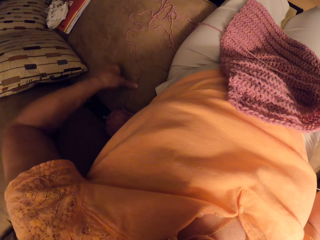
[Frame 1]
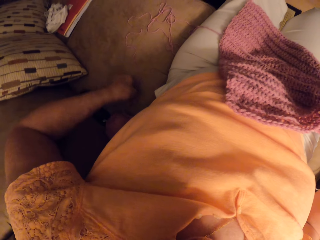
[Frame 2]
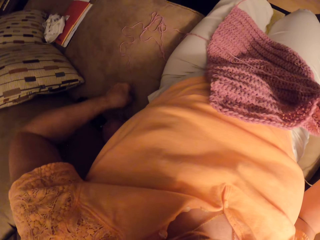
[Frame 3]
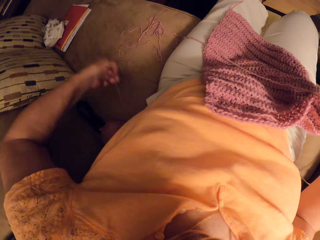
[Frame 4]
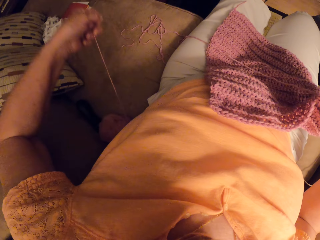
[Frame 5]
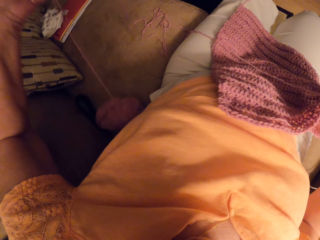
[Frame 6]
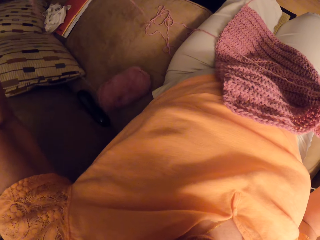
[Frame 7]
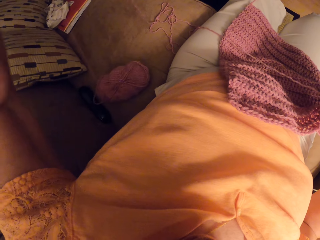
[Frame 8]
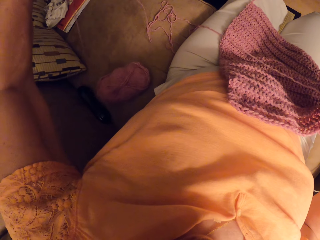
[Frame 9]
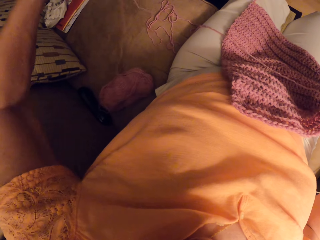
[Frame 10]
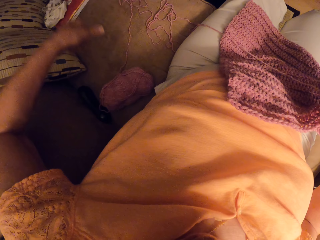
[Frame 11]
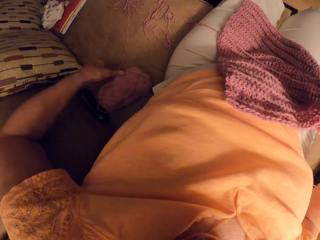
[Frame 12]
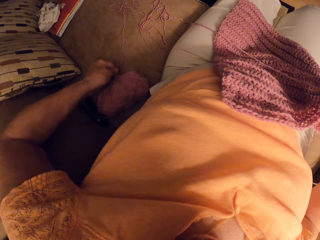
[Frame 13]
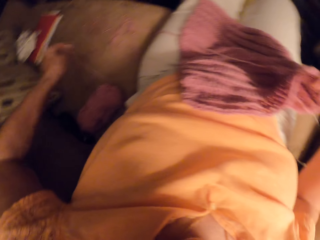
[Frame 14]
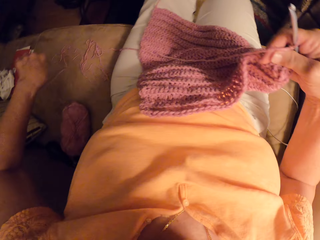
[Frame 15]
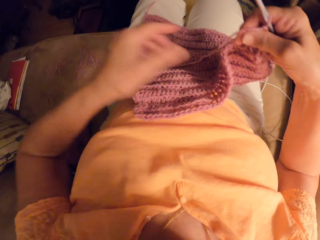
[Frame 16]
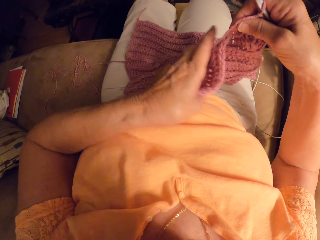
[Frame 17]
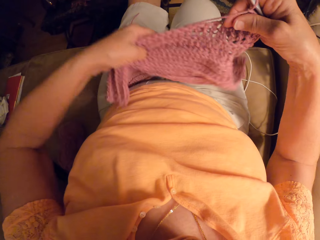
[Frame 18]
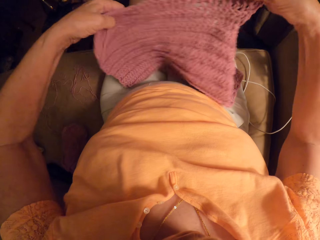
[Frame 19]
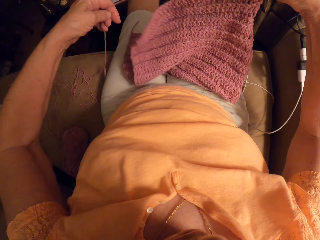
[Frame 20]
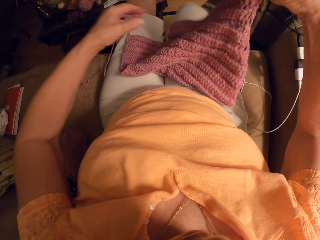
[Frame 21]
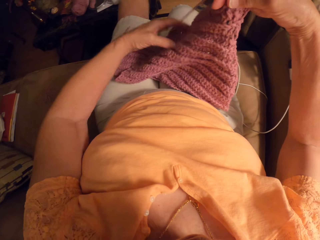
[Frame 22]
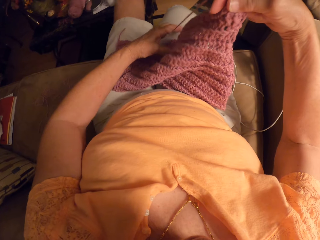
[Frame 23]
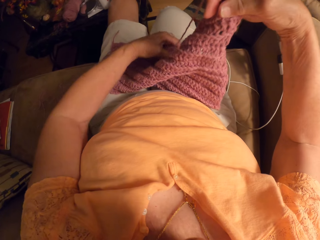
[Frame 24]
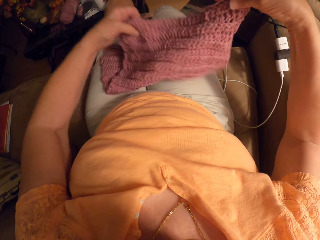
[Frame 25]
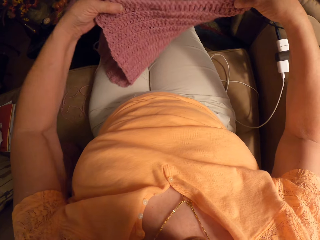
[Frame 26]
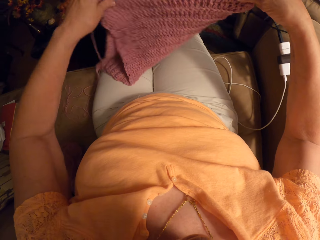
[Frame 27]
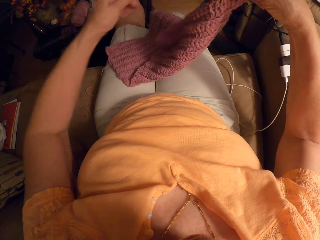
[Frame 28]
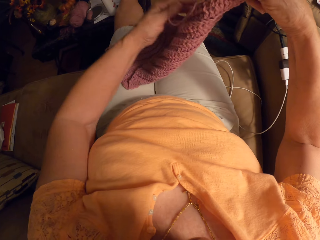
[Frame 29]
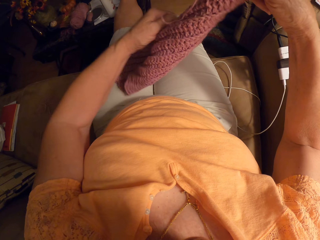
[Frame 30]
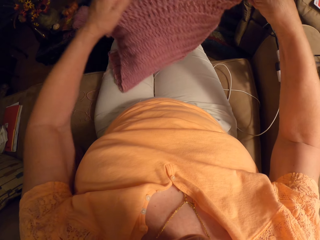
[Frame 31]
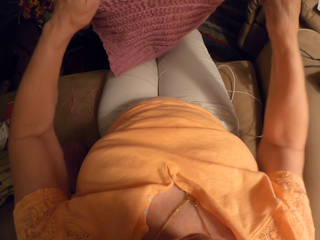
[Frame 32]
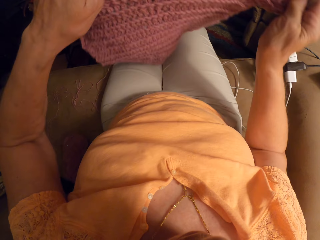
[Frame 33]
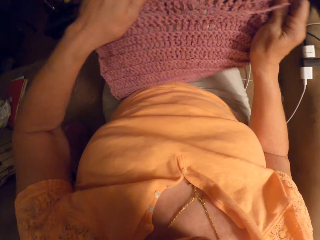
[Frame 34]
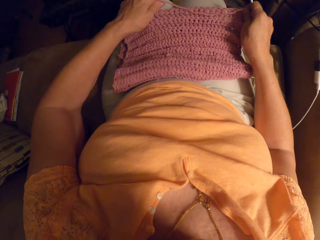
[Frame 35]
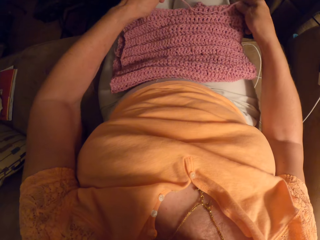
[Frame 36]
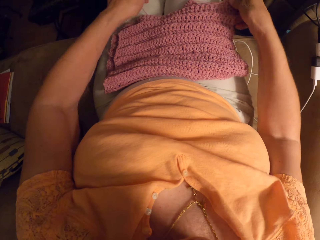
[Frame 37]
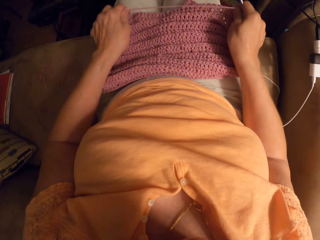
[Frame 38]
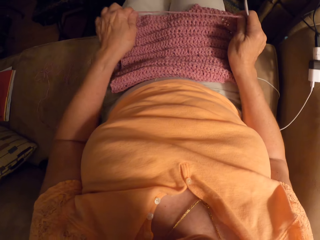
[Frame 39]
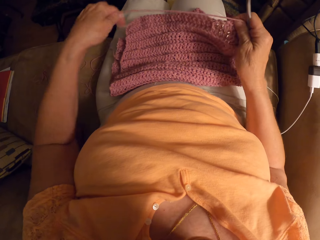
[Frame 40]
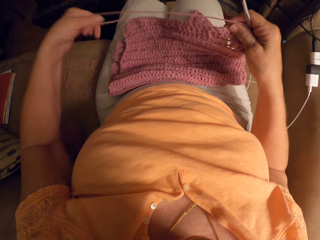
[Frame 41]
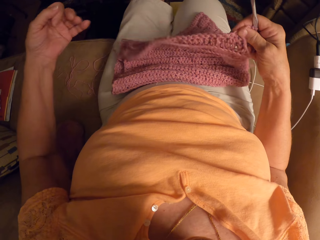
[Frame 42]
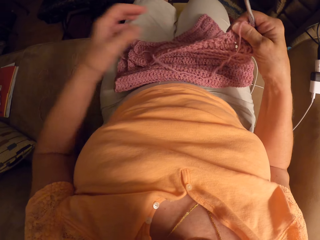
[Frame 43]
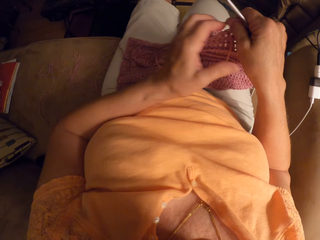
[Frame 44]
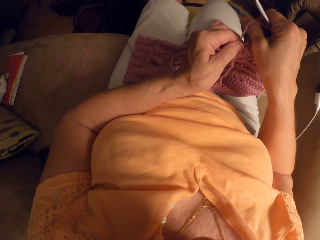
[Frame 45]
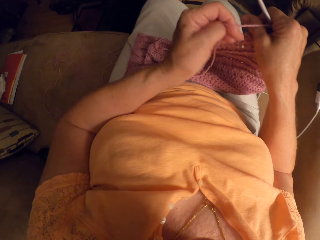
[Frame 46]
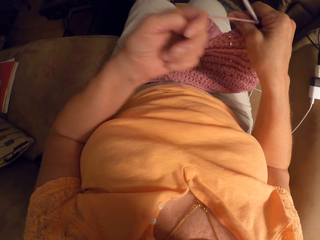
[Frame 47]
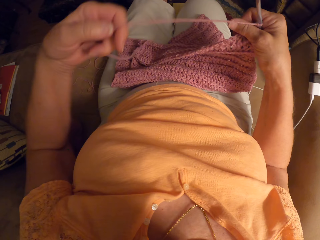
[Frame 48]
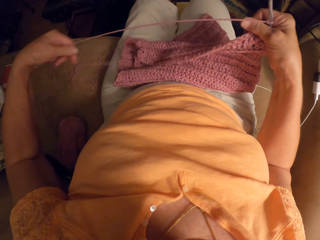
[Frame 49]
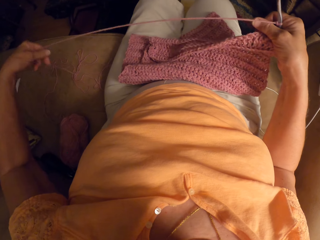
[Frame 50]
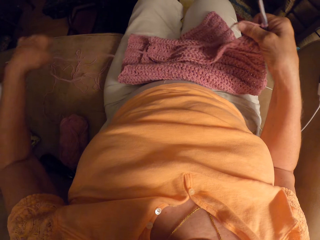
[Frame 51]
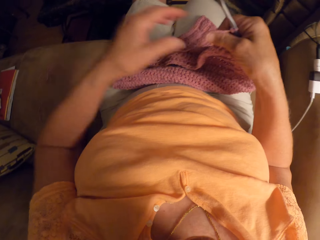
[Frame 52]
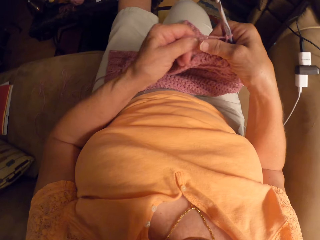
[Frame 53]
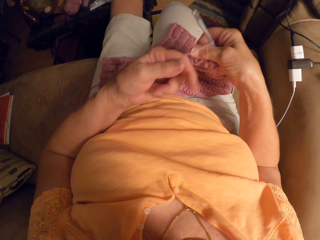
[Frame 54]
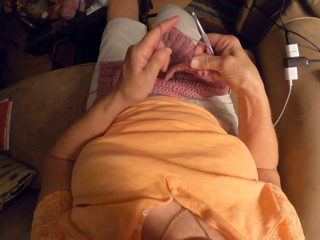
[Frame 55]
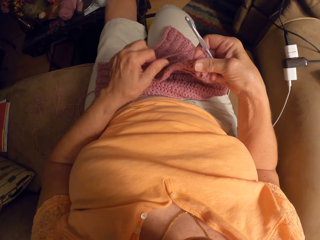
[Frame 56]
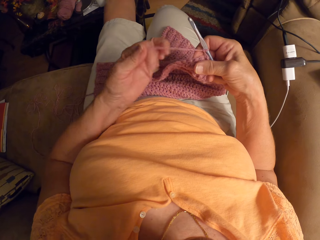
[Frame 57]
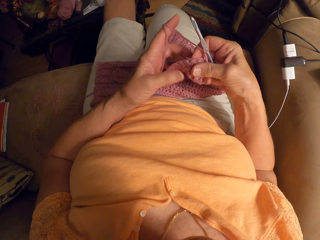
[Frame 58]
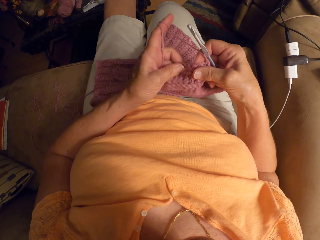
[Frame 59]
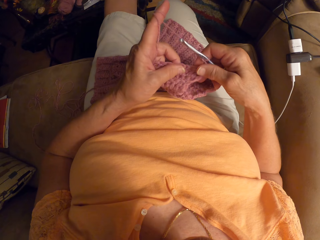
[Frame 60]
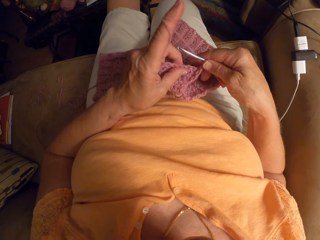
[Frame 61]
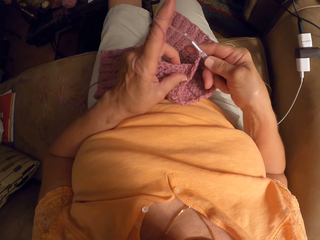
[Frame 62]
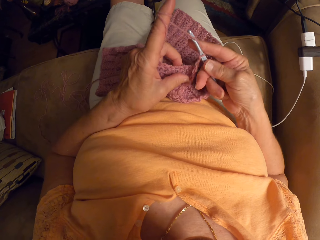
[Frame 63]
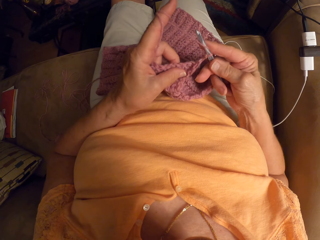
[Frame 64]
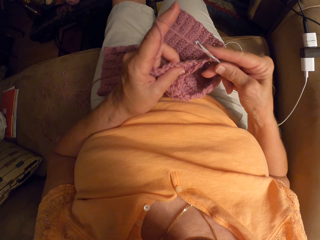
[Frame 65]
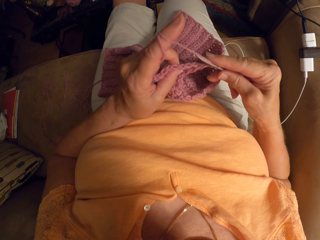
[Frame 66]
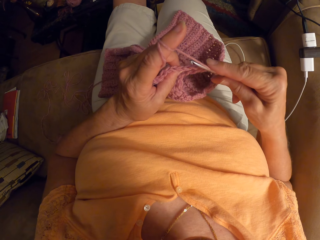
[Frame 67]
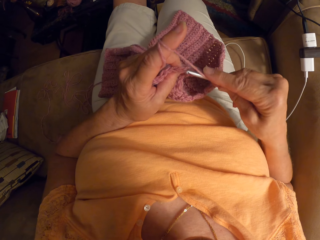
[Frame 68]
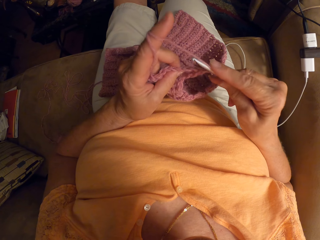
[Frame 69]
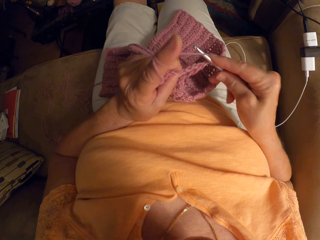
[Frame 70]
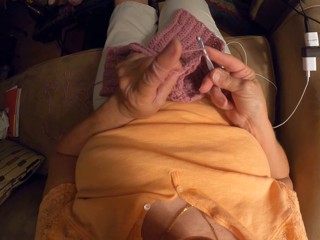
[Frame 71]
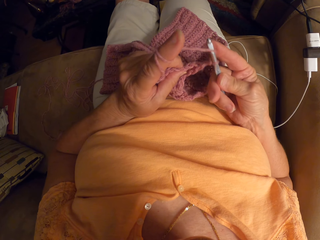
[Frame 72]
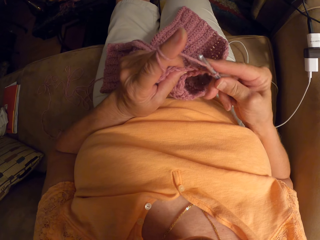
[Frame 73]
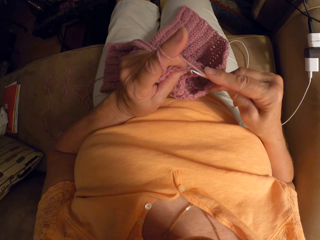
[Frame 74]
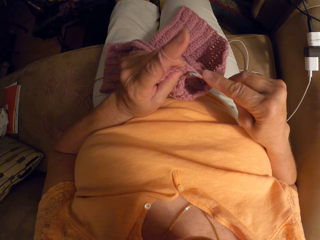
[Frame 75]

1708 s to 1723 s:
The camera wearer straightens the thread. They adjust the napkin. They pull the thread. They roll the thread on the index finger. They continue to crochet the napkin.

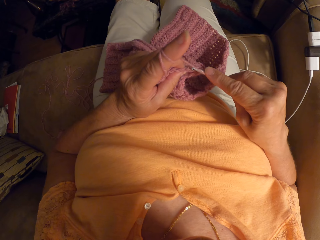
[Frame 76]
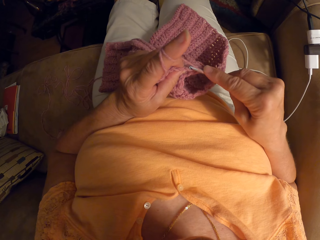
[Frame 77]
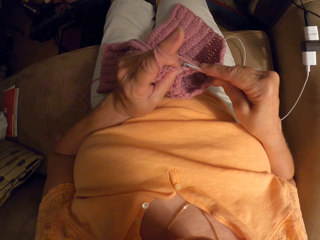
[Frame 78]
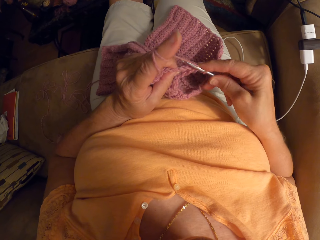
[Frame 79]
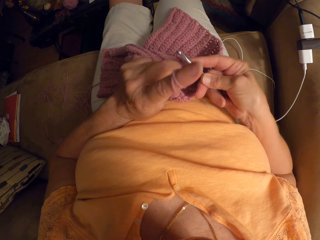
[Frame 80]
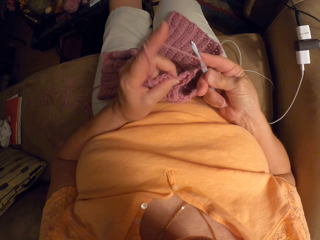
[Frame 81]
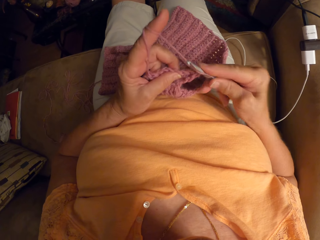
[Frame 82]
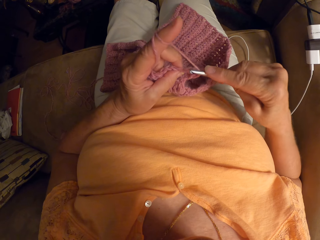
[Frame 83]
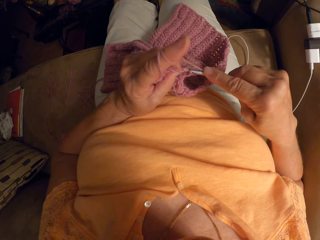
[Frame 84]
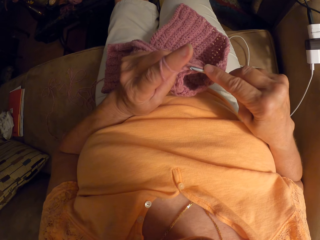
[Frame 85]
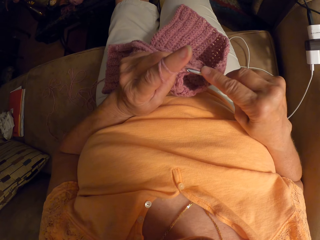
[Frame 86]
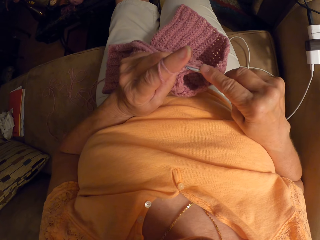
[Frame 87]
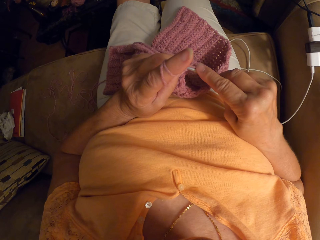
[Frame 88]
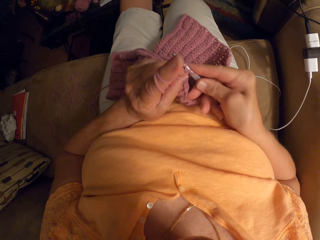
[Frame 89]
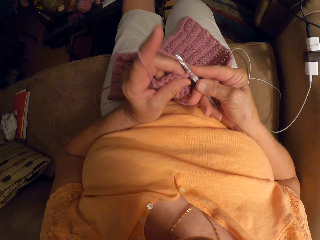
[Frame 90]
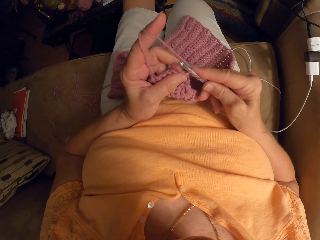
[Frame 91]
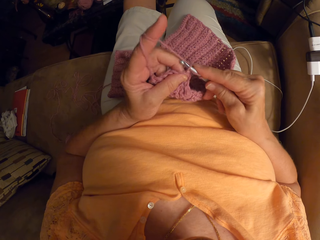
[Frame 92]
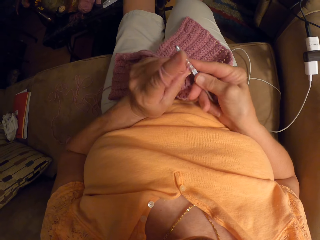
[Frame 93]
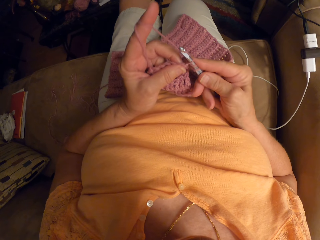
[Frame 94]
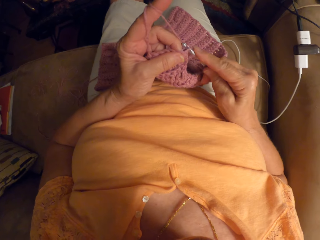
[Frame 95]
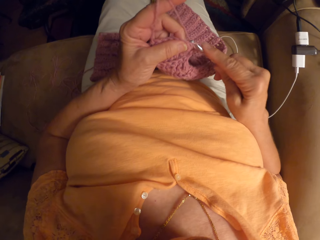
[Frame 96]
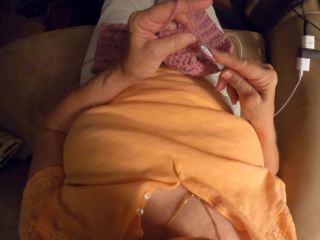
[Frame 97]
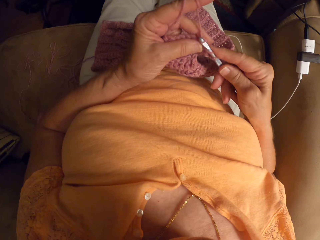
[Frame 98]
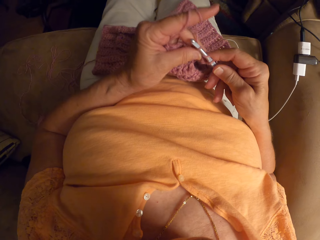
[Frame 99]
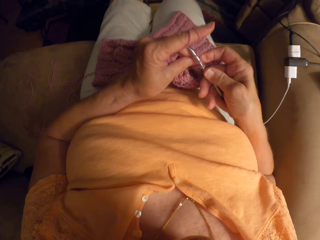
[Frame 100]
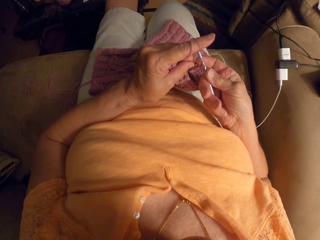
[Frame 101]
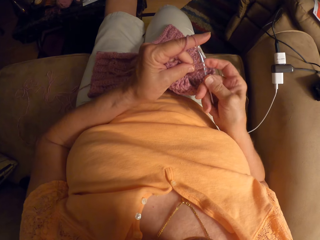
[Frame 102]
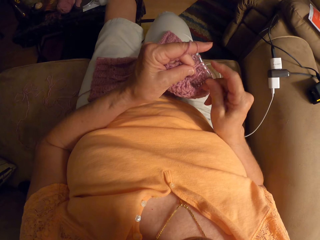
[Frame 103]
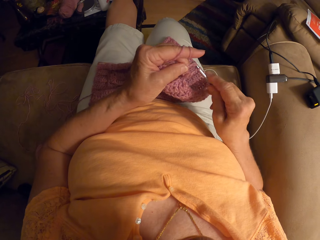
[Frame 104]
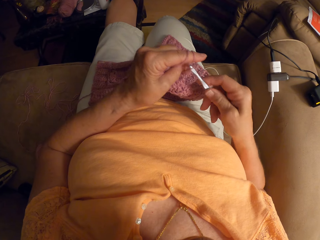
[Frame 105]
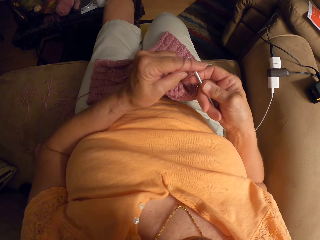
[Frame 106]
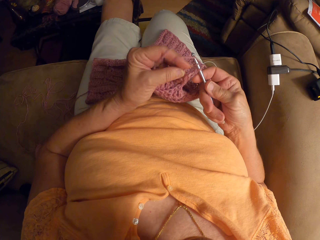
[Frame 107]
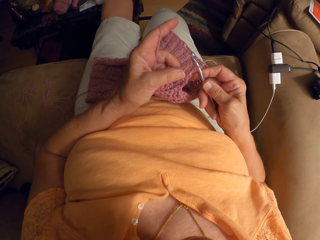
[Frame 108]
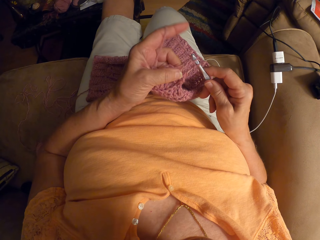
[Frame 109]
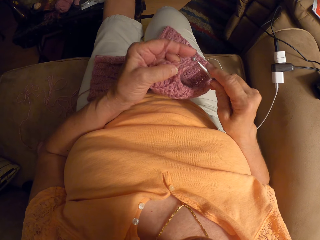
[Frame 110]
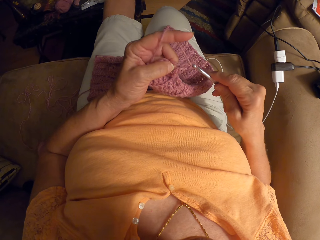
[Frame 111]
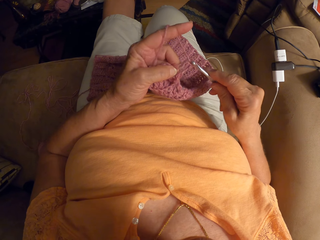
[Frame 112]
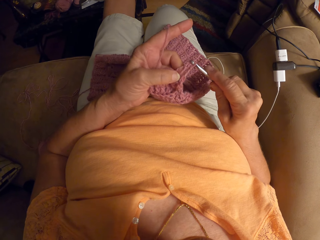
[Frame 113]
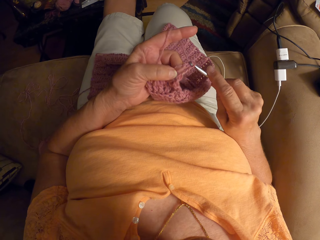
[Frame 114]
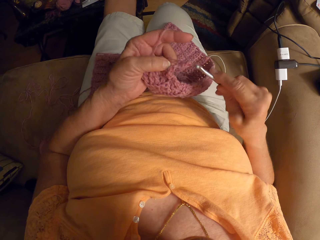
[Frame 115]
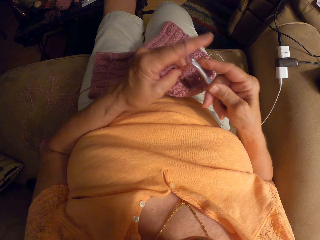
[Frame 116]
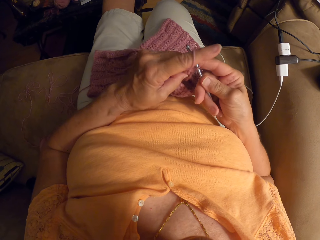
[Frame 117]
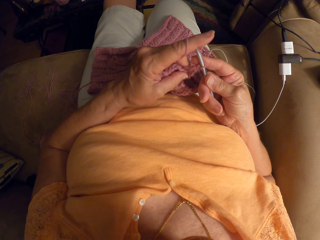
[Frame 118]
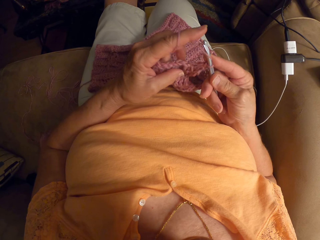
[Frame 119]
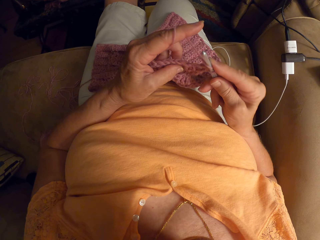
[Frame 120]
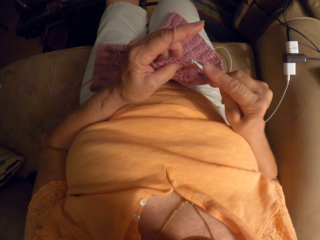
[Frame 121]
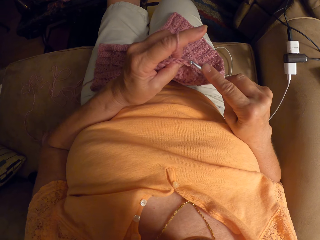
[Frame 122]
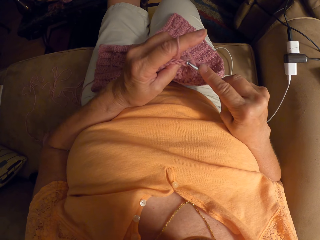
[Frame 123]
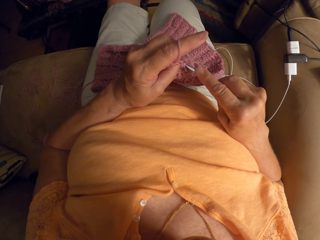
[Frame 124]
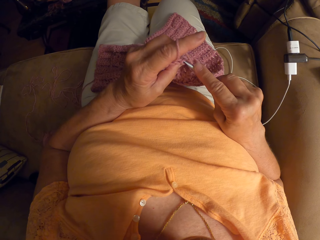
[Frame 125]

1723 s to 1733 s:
The camera wearer crochets.
